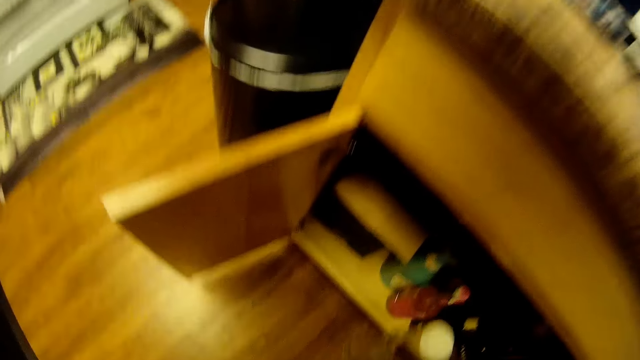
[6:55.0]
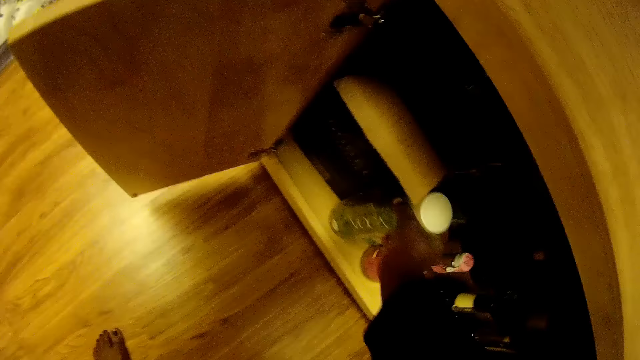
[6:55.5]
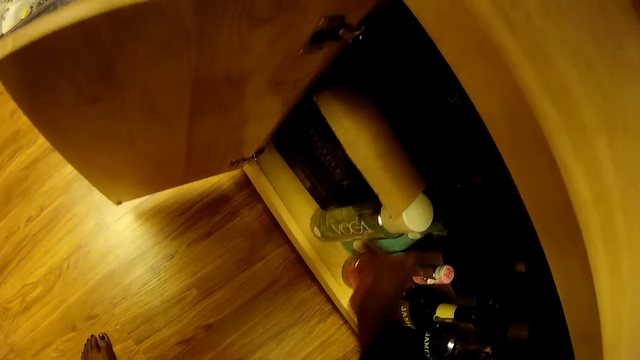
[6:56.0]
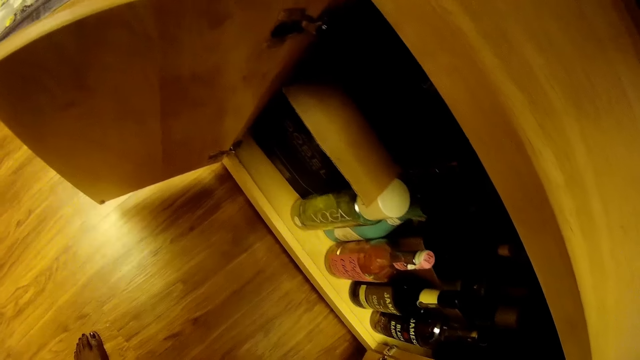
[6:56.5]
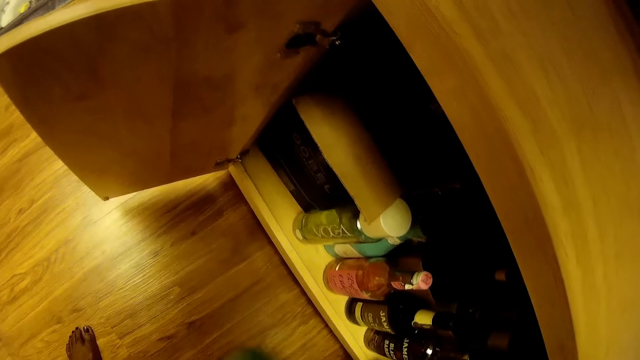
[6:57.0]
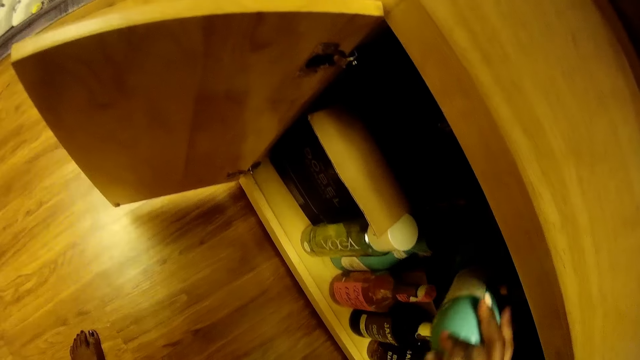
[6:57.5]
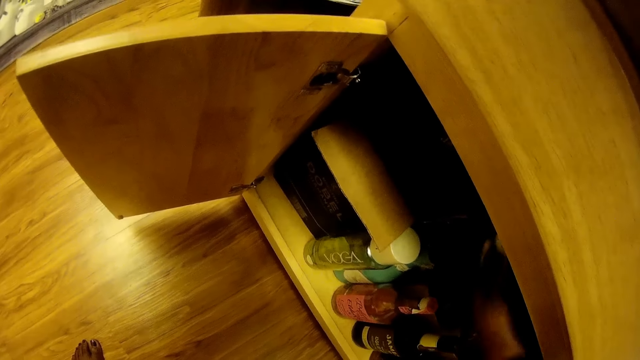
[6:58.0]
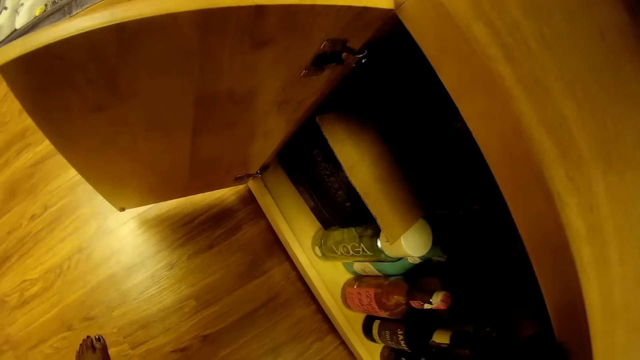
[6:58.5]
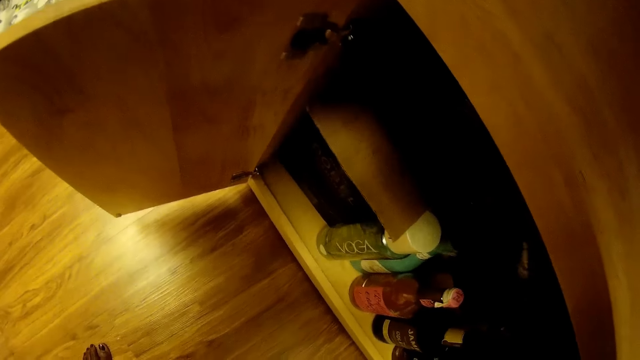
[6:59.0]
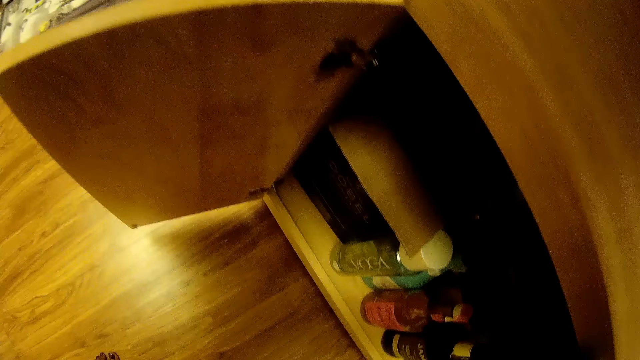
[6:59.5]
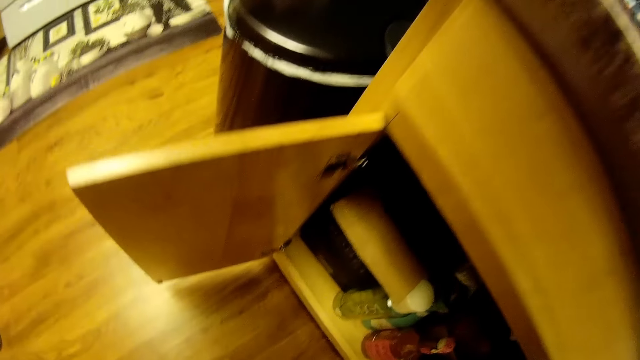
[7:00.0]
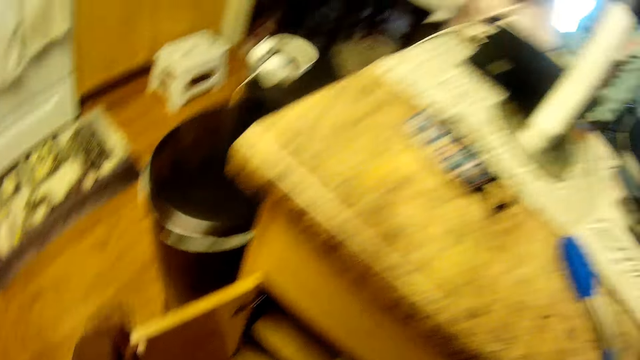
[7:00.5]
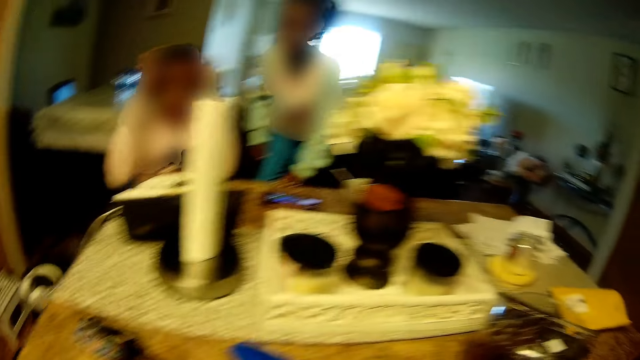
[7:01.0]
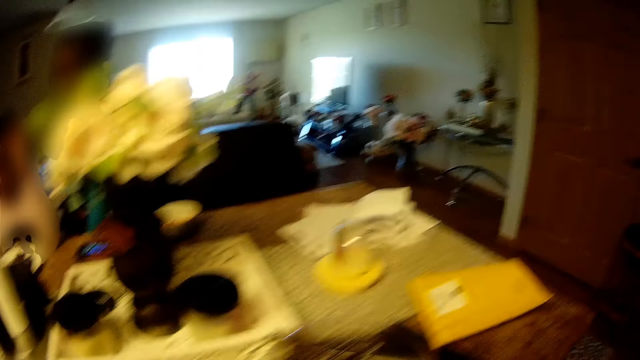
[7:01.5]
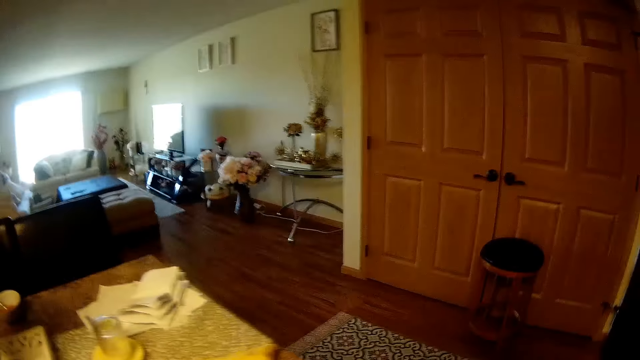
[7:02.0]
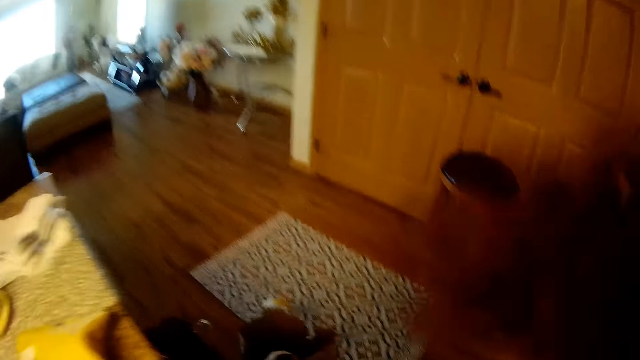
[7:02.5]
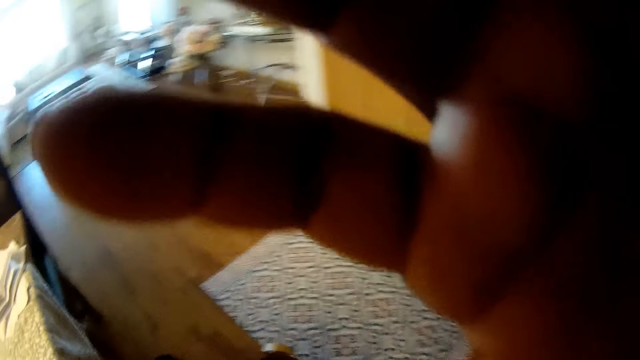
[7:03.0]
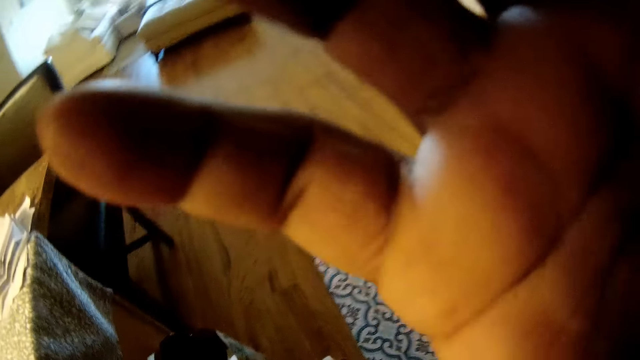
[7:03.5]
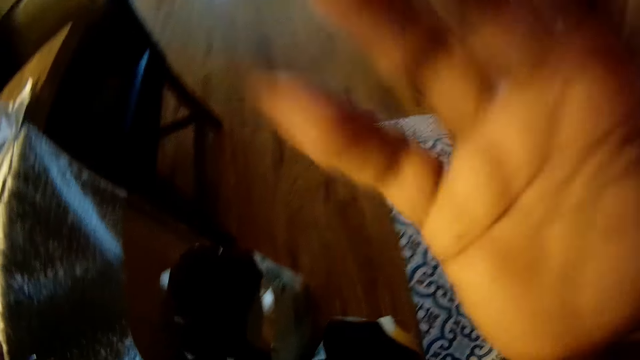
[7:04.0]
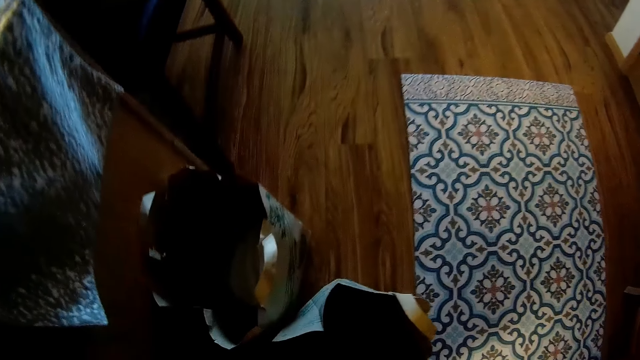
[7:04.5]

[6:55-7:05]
The camera wearer drops the bottle of wine in her right hand inside the kitchen cabinet. She drops the bottle of wine inside the kitchen cabinet again. She closes the kitchen cabinet with her left hand. She looks around the room. She touches her face with her right hand. She lifts her hand.

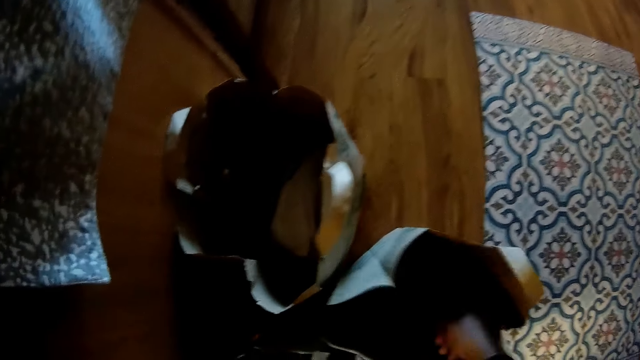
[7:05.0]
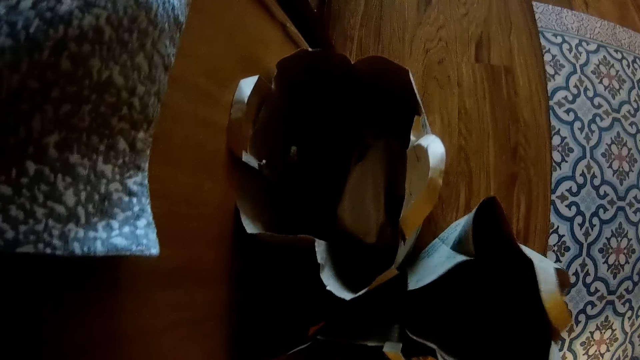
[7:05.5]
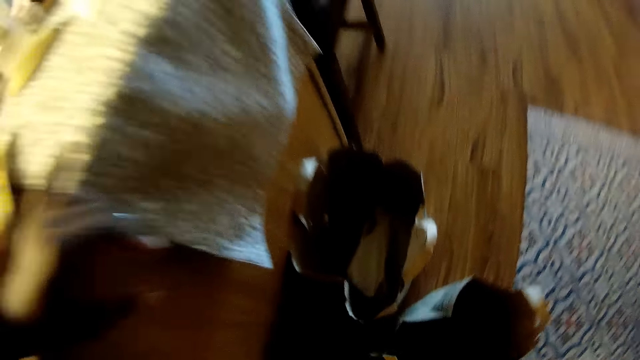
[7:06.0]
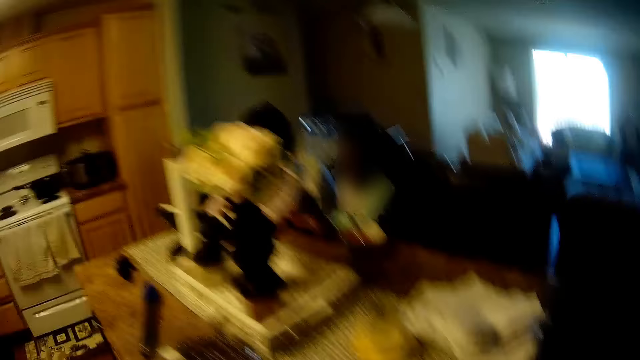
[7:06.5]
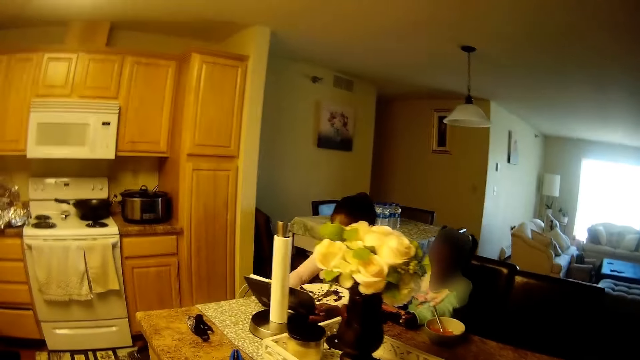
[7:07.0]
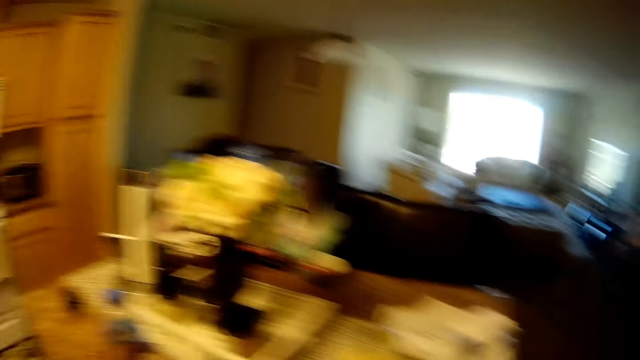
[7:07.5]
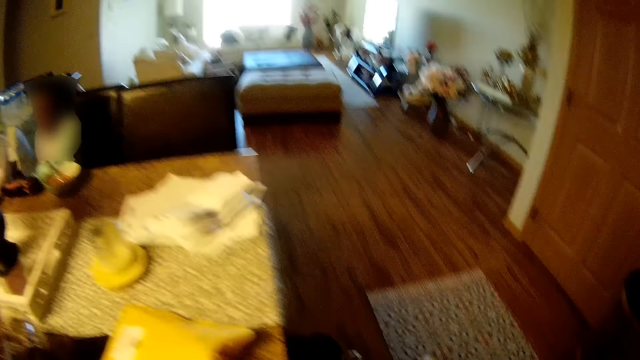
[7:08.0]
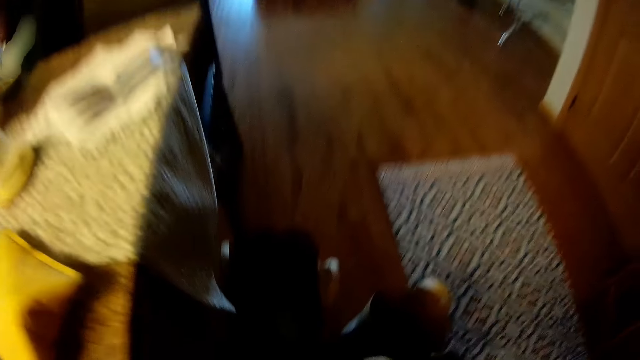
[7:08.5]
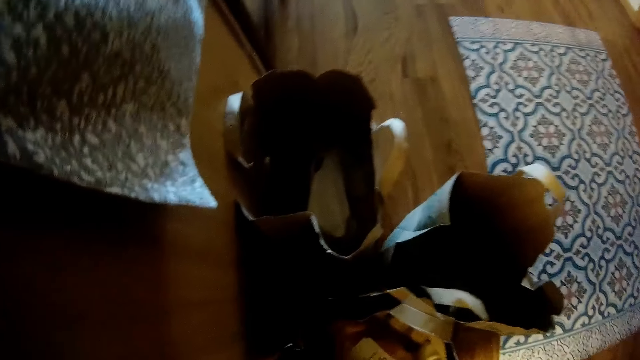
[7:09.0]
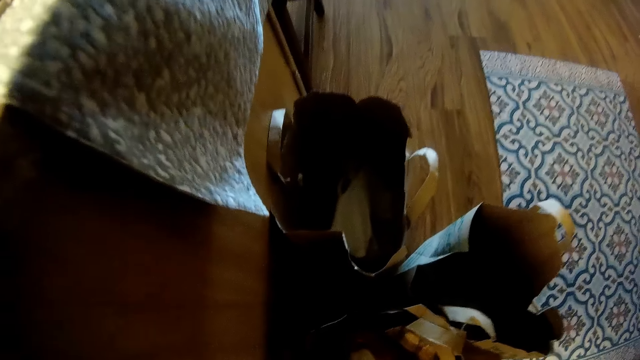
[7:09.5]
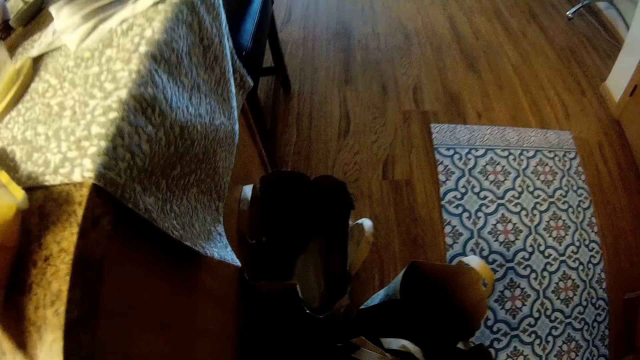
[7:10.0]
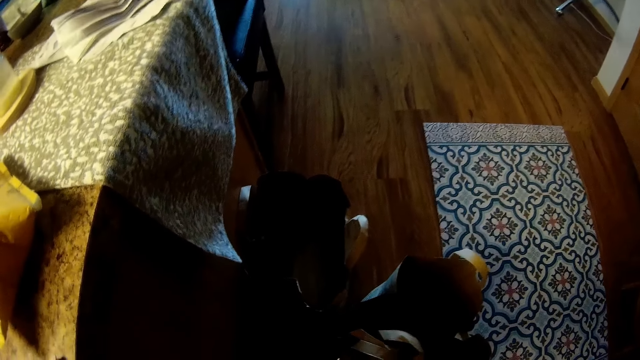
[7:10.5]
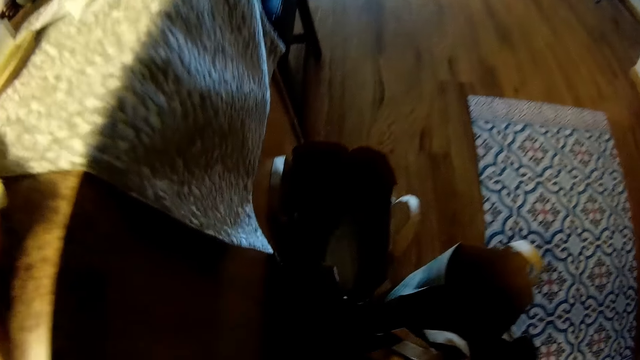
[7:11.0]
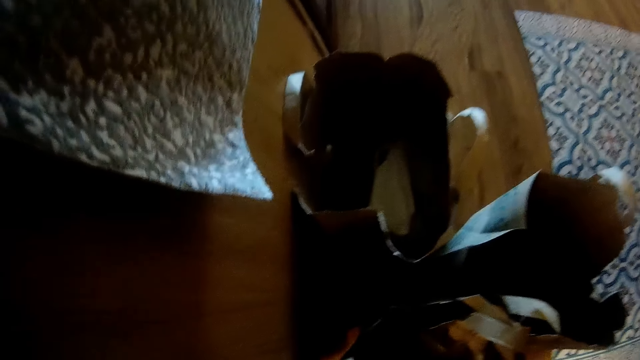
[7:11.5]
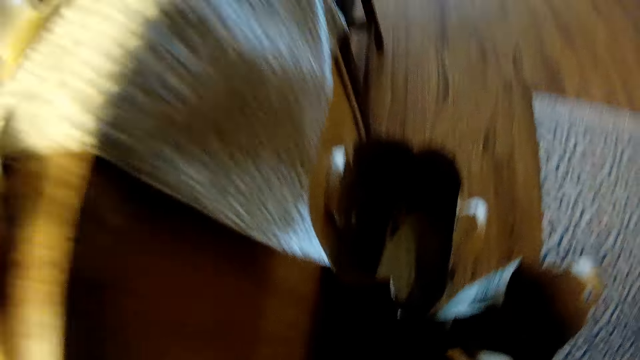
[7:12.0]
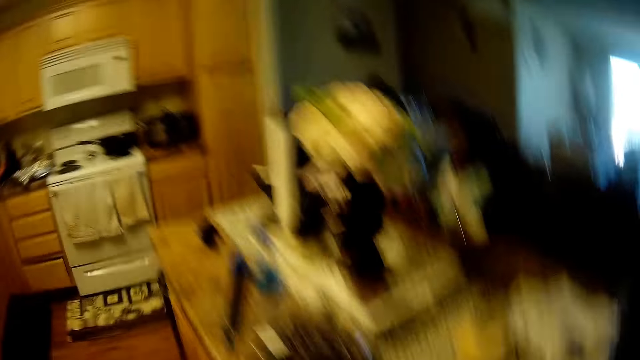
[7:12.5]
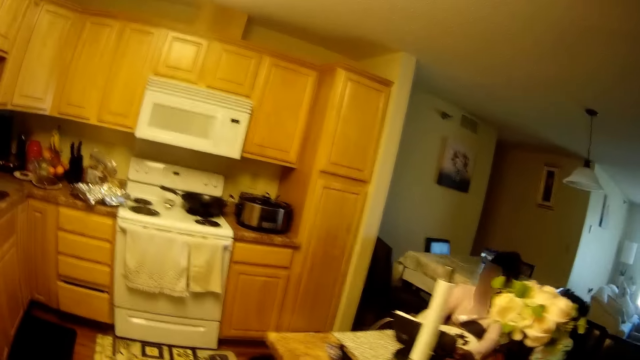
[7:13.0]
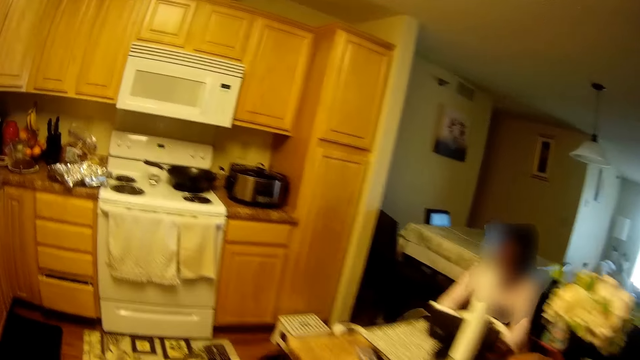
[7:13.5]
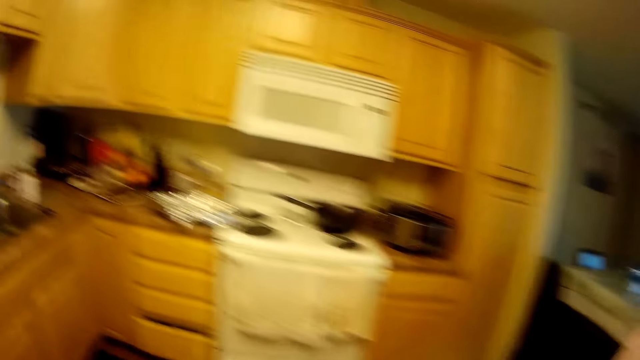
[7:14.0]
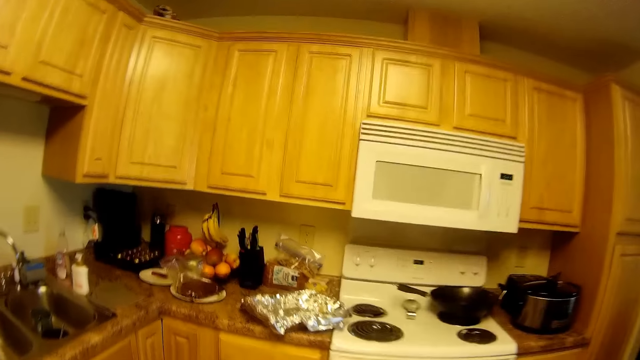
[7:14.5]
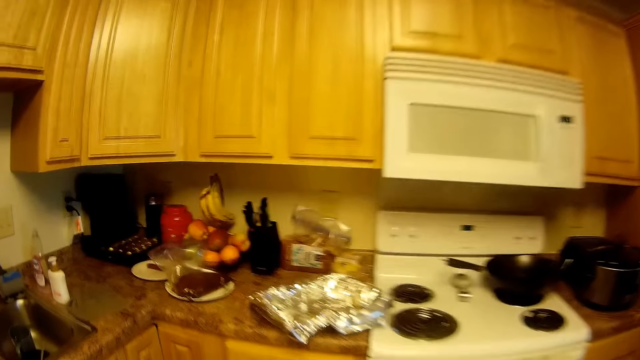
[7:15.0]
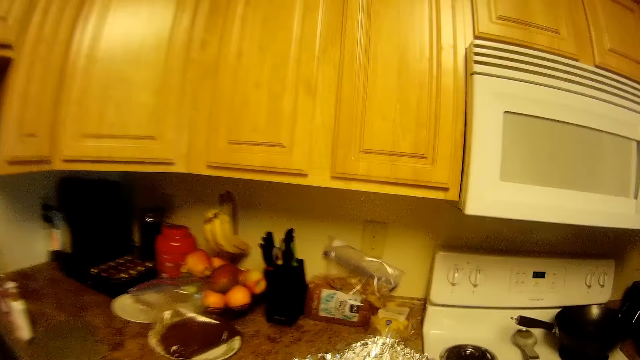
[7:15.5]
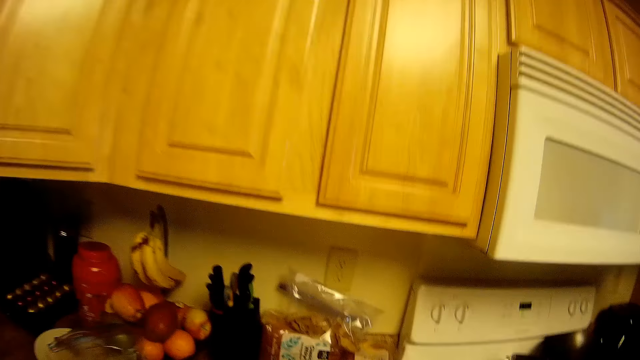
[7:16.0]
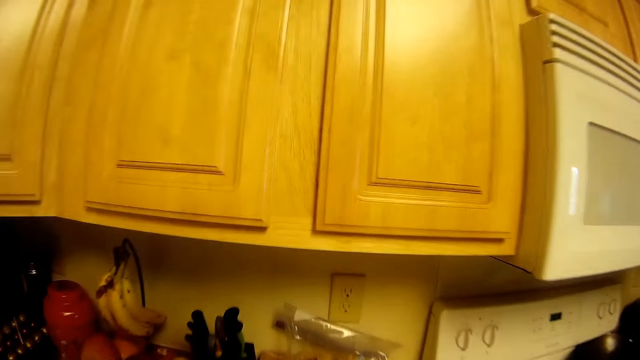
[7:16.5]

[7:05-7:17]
The camera wearer takes out a bottle of water from the grocery bag with her right hand. She places her hand on the paper. She walks in the room. She drops the bottle of water on the kitchen countertop. She takes out a packet of chips from the grocery bag with her right hand.
